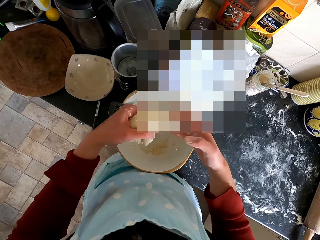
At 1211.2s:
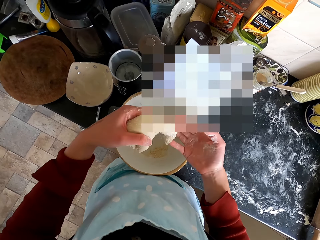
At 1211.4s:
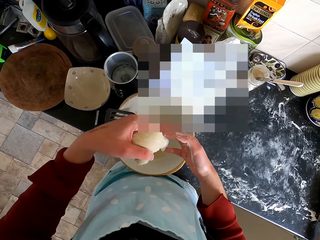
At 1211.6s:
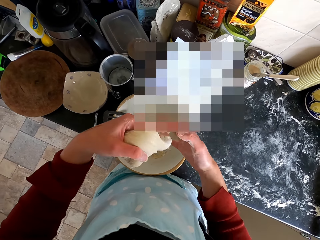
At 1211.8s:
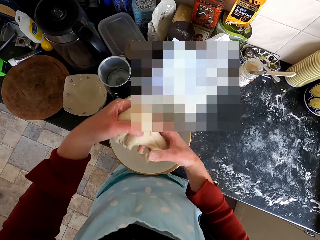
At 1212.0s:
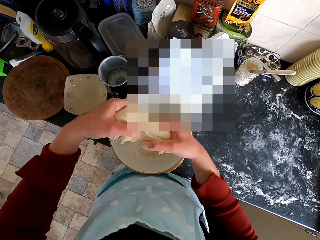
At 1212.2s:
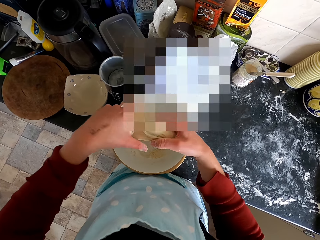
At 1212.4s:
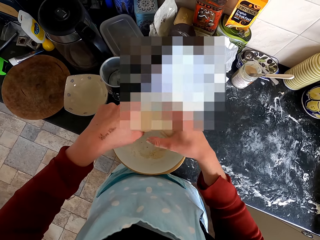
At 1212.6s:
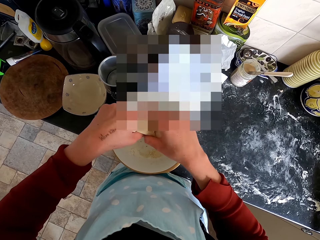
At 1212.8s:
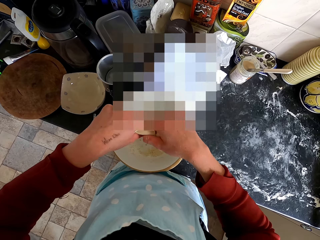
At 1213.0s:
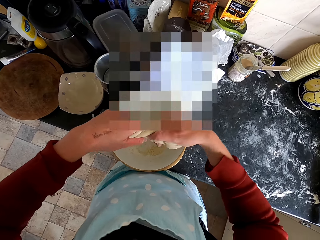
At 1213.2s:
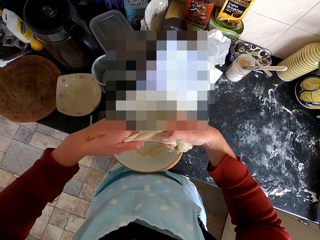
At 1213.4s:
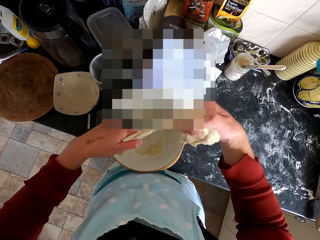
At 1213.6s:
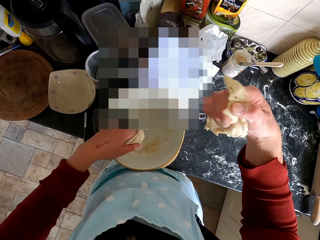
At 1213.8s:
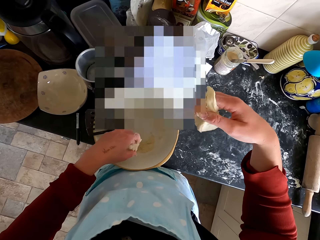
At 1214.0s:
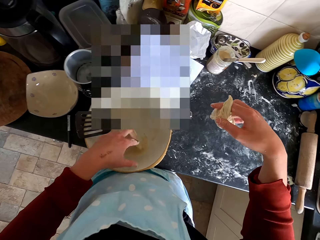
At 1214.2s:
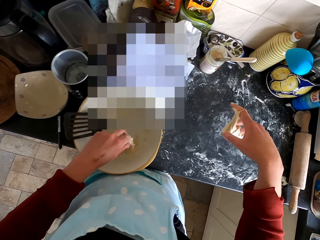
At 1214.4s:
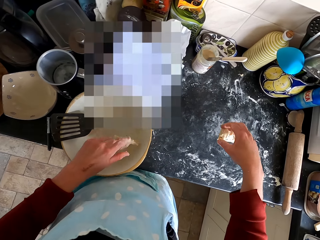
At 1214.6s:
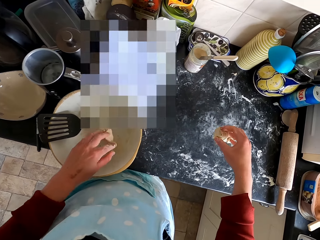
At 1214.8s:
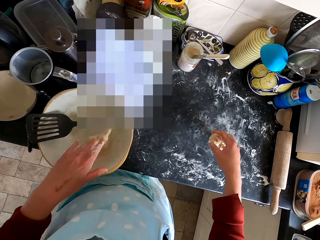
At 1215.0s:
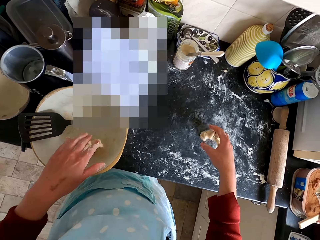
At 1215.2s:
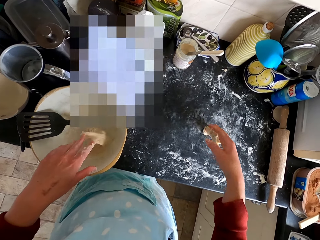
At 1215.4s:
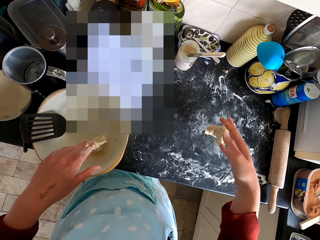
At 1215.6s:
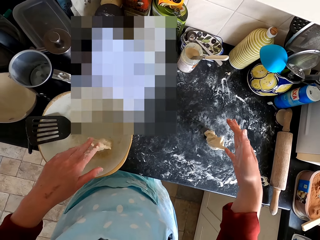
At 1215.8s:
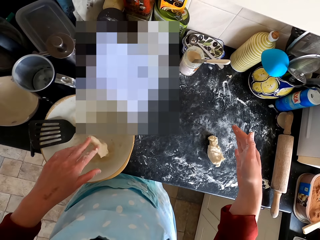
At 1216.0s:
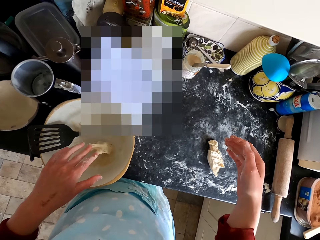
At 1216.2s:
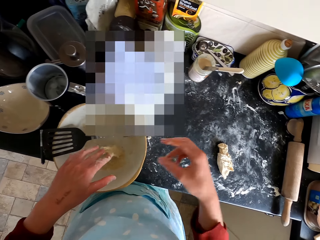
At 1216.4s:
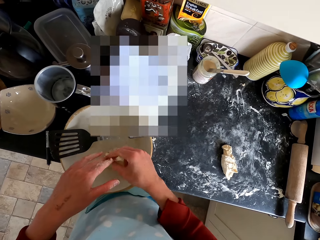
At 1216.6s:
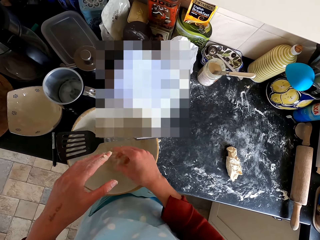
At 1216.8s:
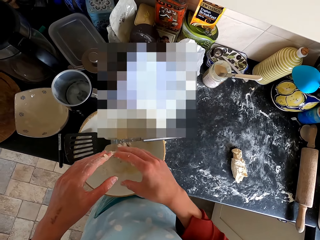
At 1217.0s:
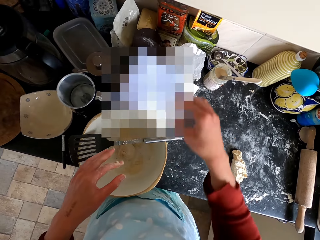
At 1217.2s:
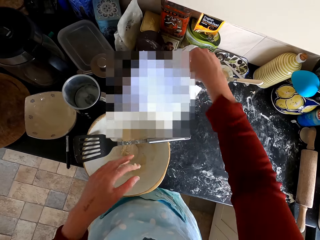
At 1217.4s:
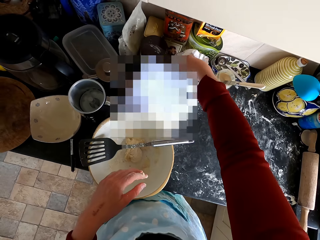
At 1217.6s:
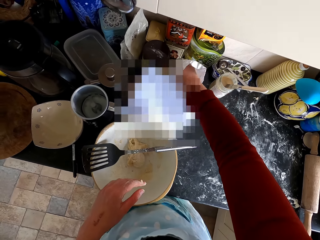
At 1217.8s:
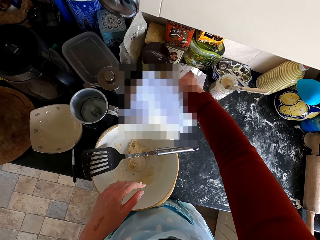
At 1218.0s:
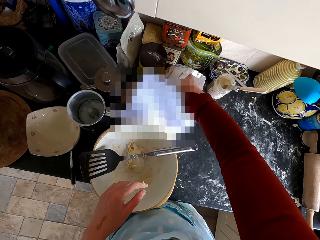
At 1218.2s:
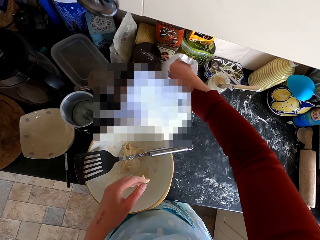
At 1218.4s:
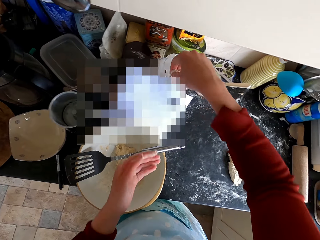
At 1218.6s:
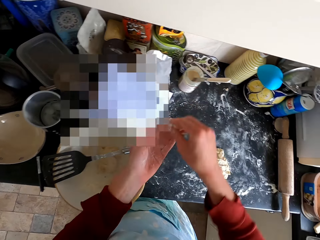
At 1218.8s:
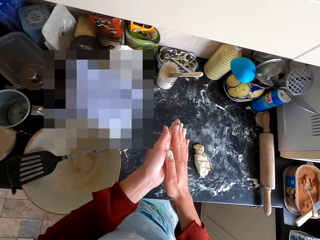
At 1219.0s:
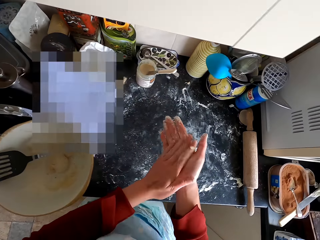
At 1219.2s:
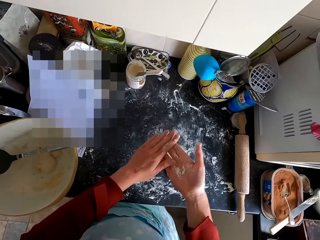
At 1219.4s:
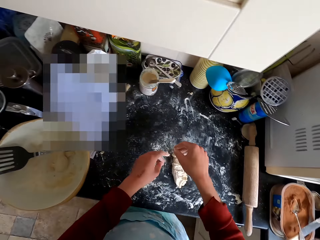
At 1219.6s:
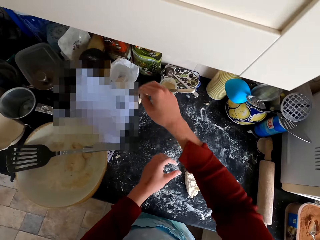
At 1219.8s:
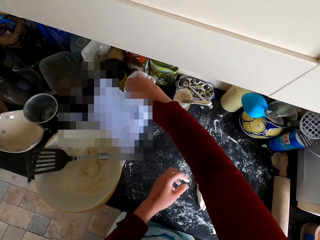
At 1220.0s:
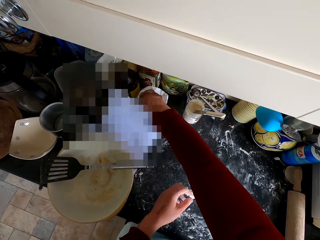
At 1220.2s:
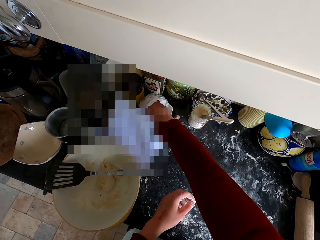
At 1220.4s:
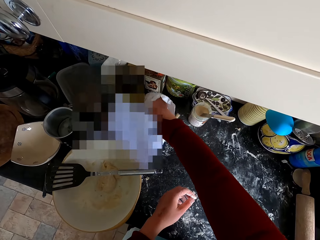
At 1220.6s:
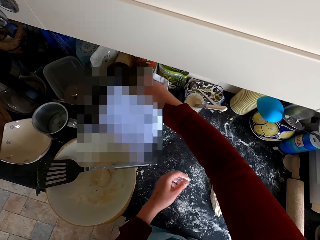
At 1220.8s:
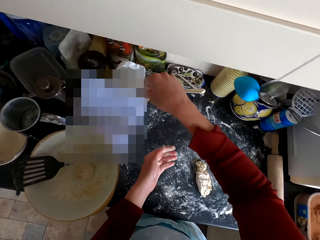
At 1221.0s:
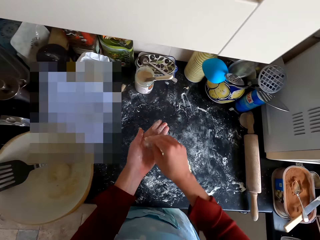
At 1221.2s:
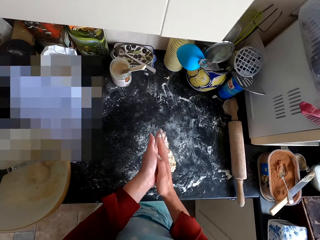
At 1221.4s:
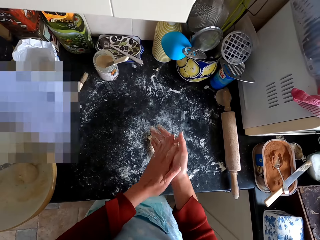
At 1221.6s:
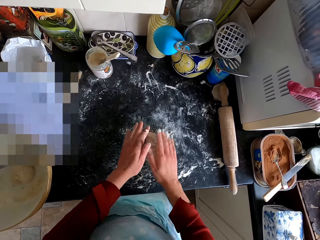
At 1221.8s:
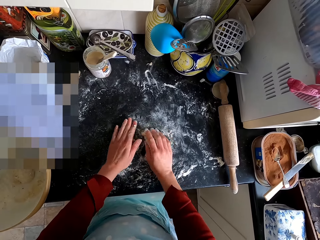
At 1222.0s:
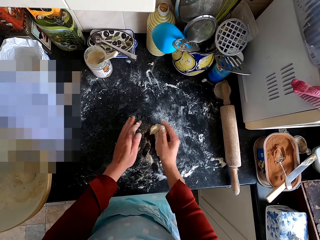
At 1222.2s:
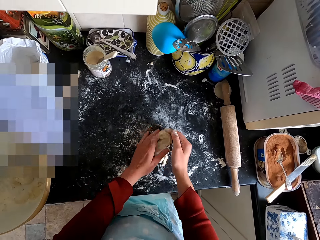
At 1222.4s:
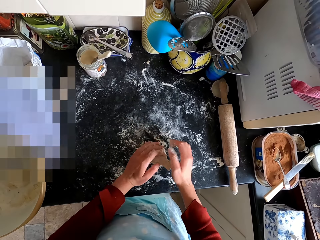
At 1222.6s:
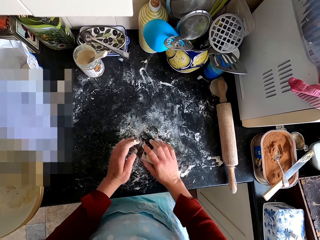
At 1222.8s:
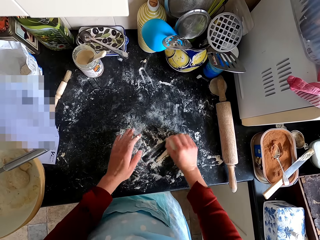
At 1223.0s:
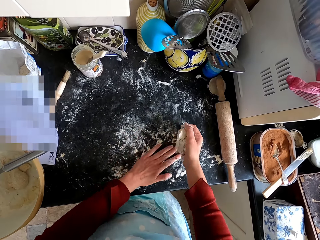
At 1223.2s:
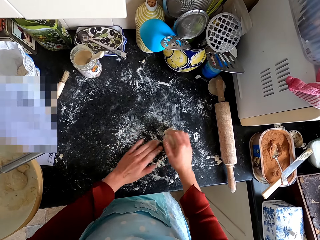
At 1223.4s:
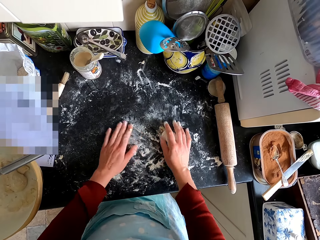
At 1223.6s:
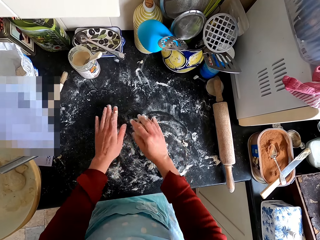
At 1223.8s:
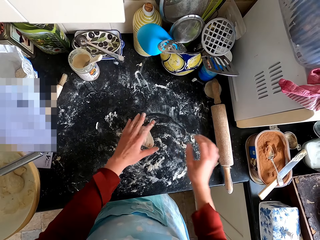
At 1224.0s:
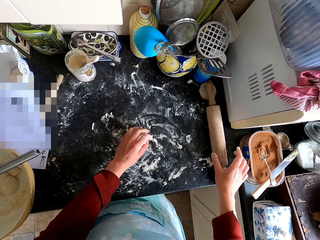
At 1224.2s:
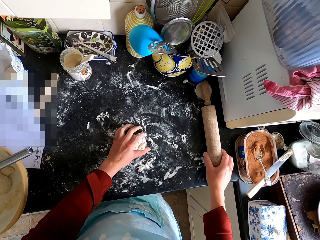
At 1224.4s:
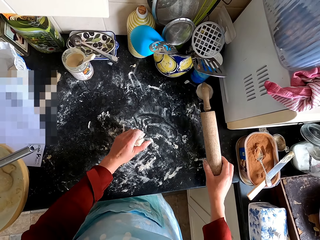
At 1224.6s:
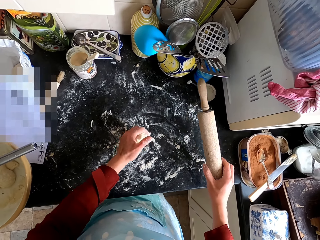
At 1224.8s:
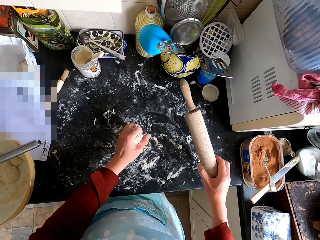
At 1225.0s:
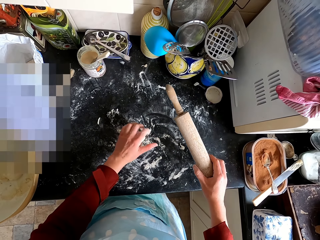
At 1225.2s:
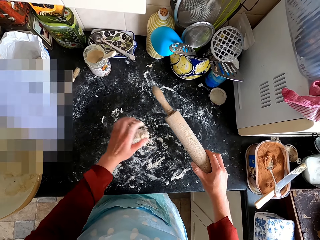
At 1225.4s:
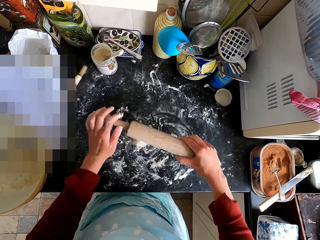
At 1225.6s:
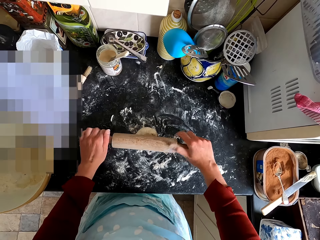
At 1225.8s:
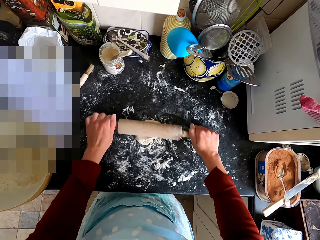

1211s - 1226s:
The camera wearer cuts the dough. He drops the dough in the bowl. He drops the dough on the counter top. He removes the dough from the left hand. He scoops flour from the bag and rubs the flour on his hand. He scoops the flour from the bag and rubs the flour on his hand. He picks up the dough from the counter top. He kneads the dough. He rubs the dough on the flour on the counter top. He picks up the rolling pin. He flattens the dough with the dough roller.

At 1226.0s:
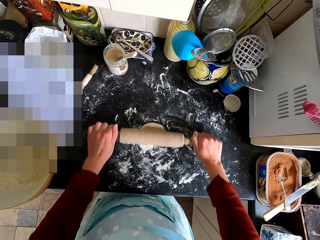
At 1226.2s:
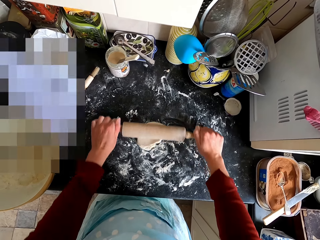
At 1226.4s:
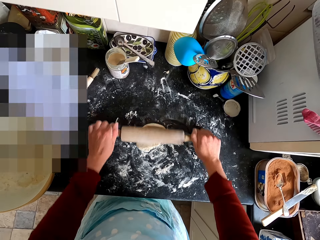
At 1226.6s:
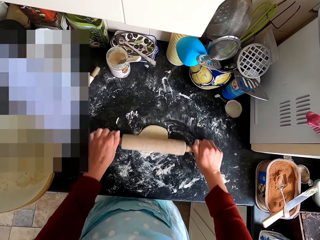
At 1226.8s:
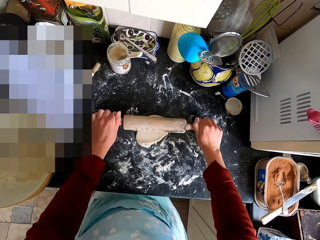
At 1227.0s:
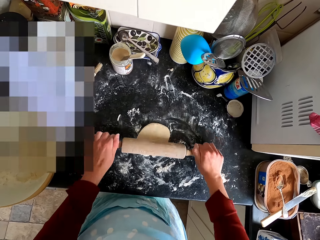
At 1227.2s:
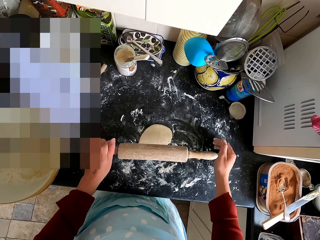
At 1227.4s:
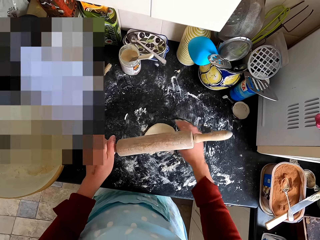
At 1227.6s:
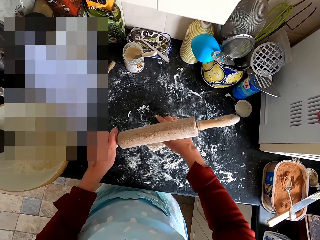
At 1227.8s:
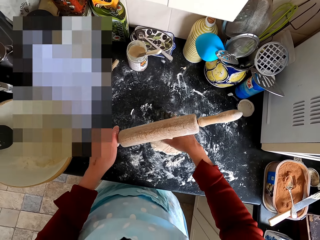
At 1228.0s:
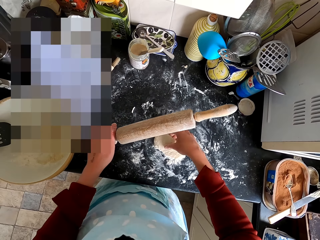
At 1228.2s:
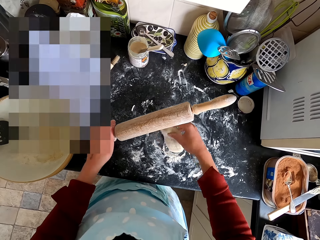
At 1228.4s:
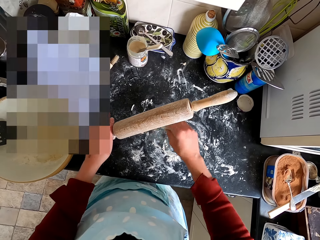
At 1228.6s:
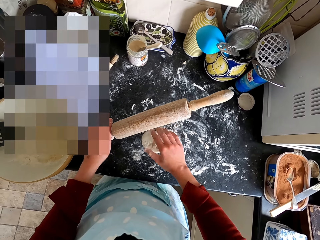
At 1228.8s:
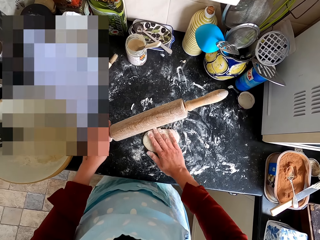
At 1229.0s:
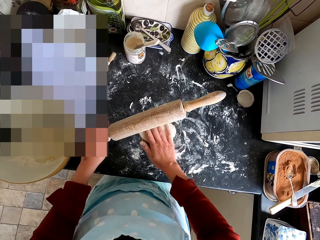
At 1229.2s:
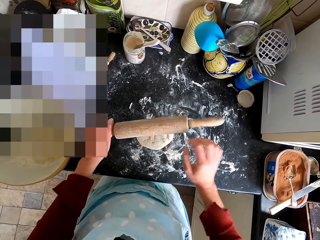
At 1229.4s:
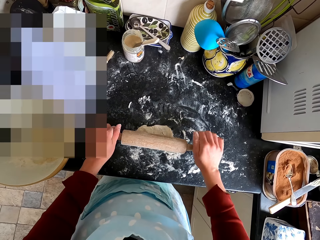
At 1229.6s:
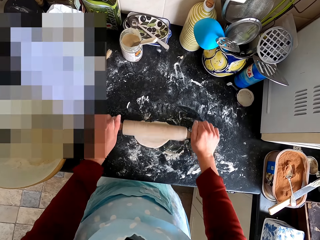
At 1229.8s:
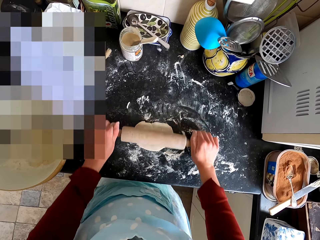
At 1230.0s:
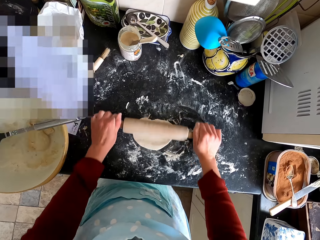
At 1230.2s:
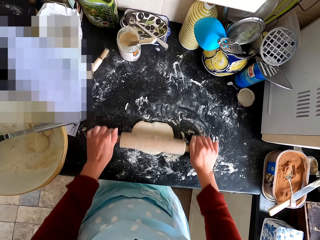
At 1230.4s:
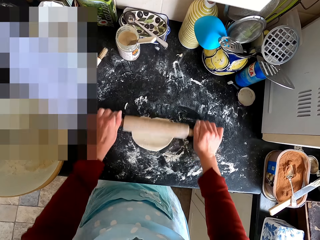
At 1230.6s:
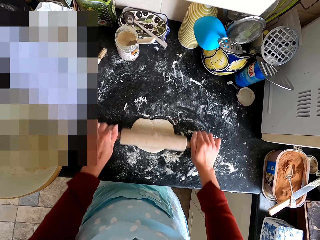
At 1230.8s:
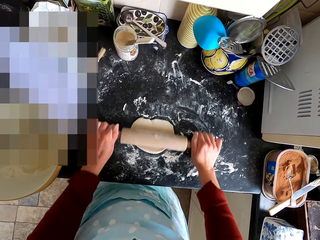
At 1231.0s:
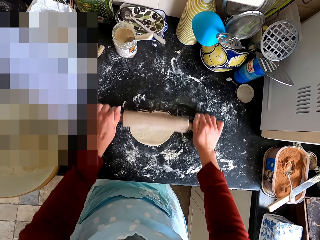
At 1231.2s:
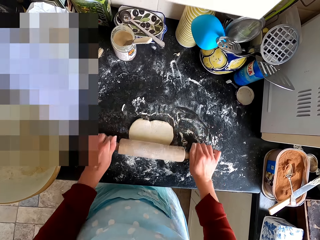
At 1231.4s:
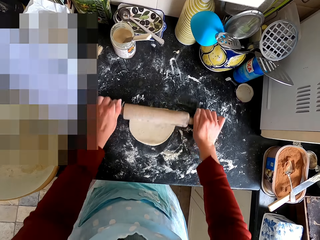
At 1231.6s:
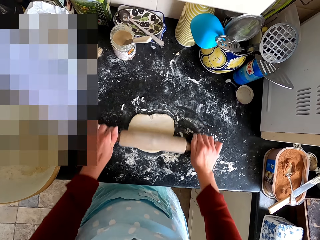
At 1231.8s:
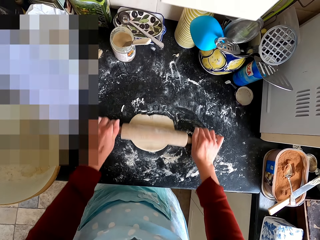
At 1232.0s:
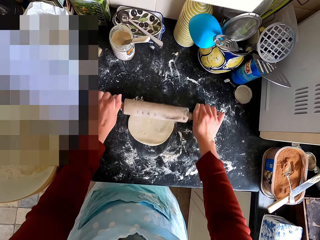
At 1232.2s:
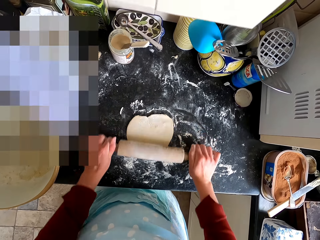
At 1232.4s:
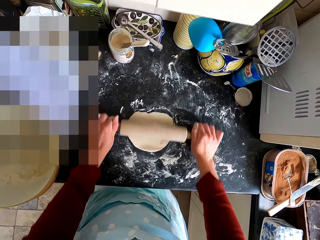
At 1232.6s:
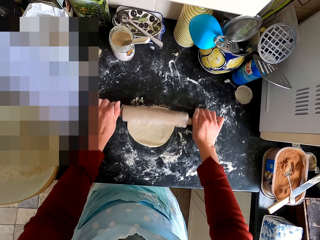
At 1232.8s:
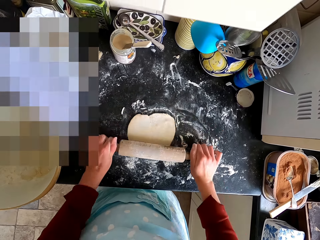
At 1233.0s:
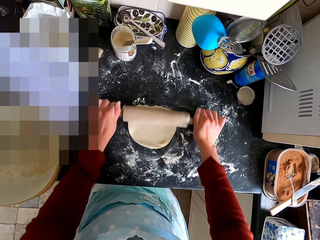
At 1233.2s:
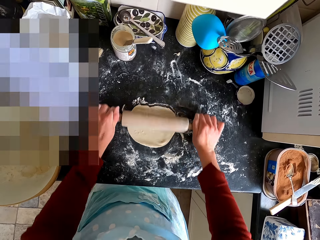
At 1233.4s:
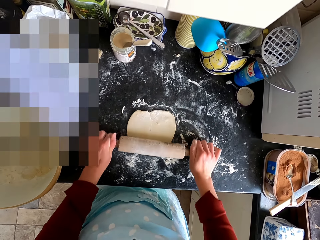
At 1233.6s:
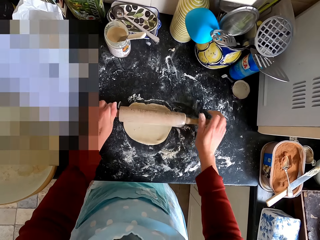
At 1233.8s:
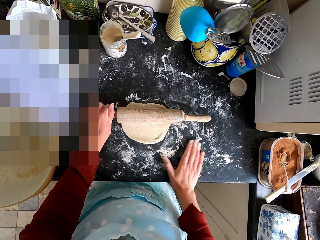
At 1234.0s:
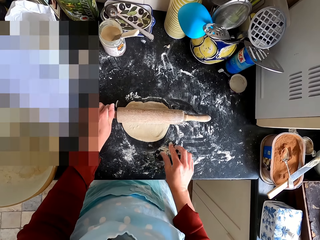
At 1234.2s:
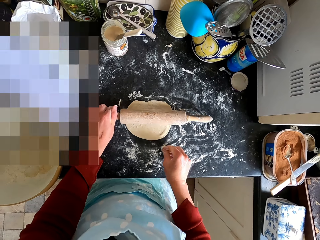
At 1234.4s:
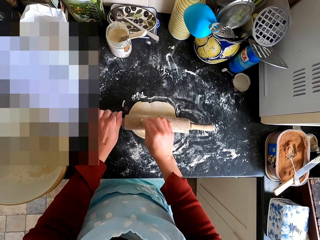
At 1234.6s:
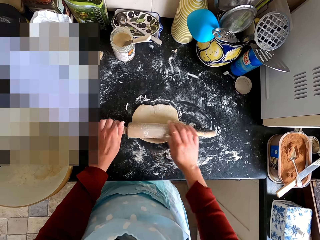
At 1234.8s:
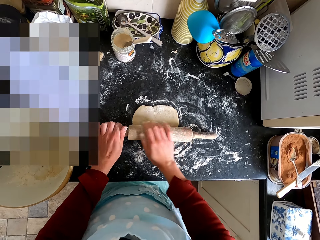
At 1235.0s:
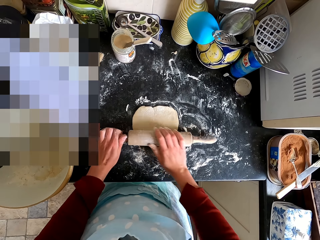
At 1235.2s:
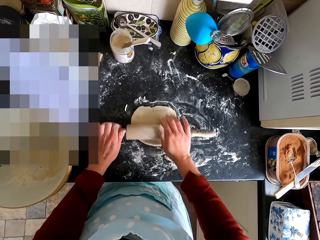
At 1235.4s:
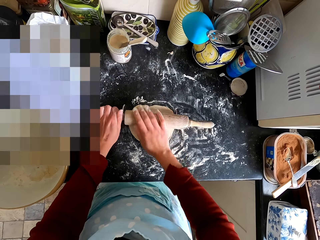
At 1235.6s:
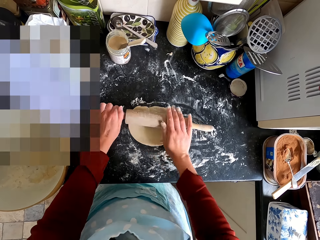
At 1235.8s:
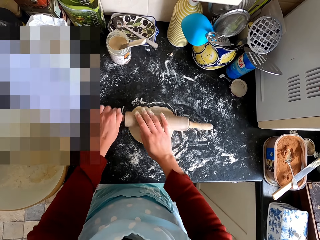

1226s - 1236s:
The camera wearer turns the dough. They flatten the dough with the dough roller. They pick up the flour from the counter top and rub the flour on the dough roller. They flatten the dough with the dough roller.
